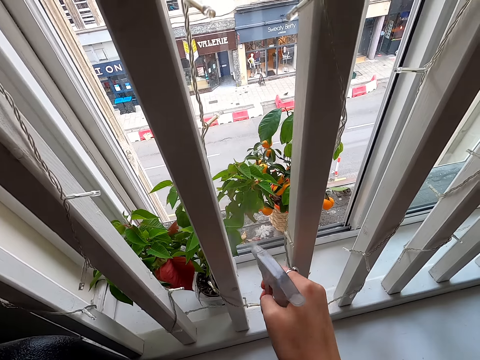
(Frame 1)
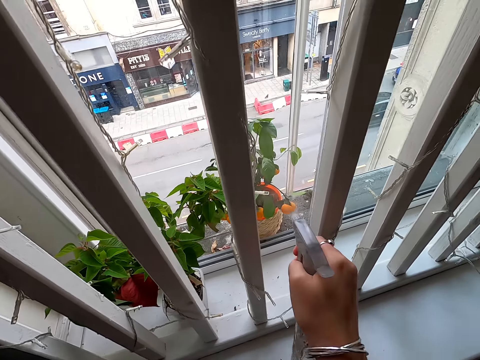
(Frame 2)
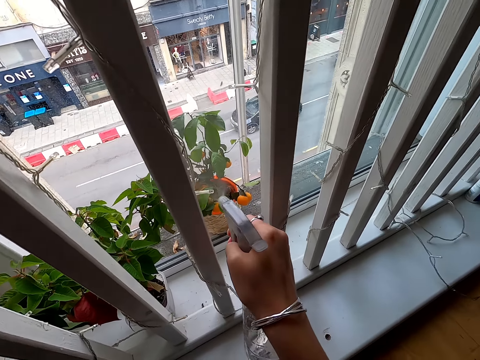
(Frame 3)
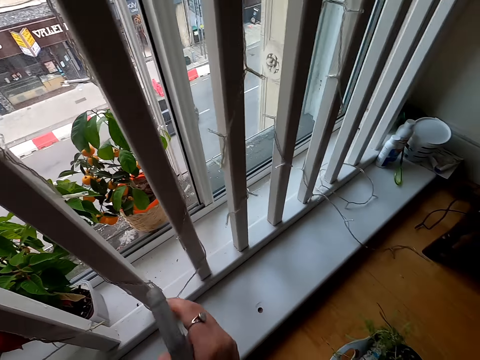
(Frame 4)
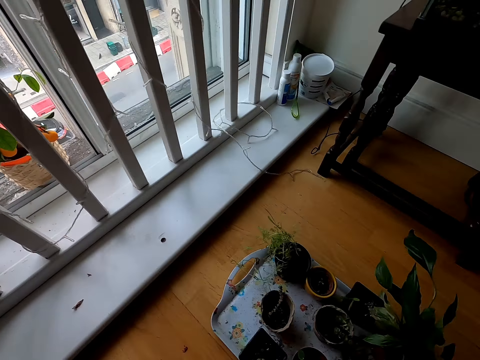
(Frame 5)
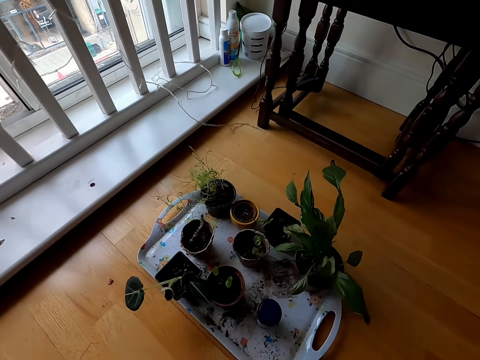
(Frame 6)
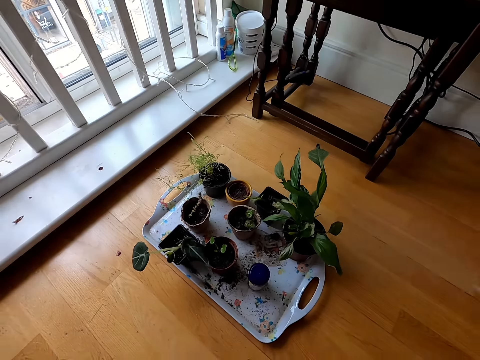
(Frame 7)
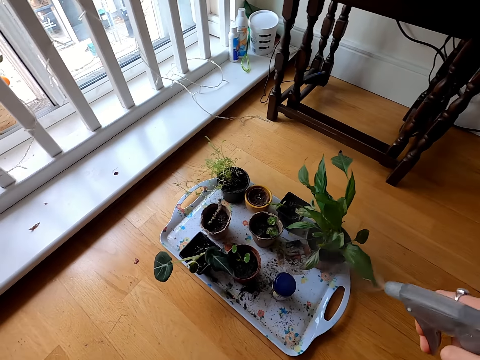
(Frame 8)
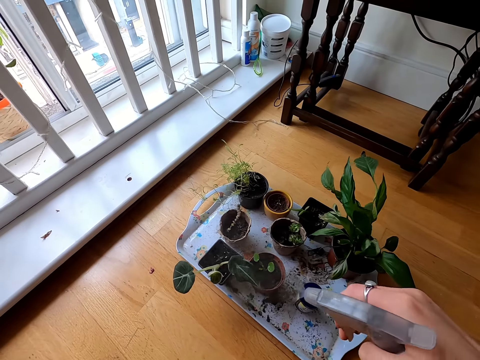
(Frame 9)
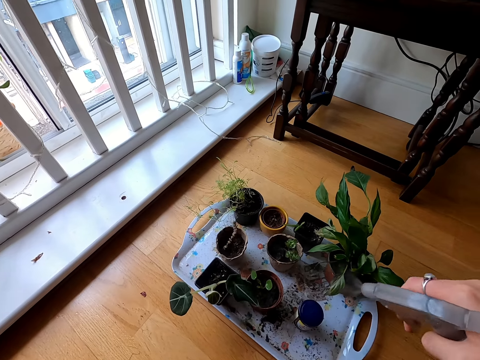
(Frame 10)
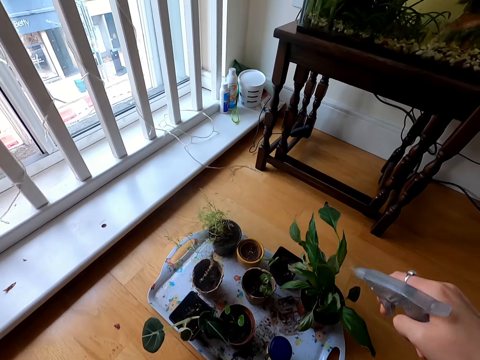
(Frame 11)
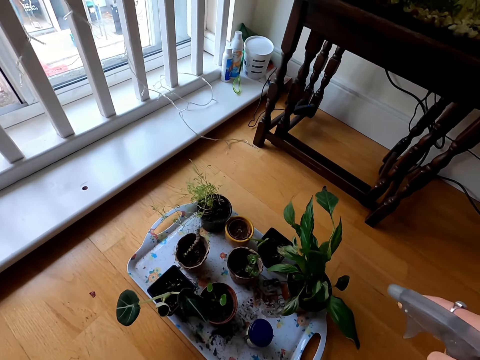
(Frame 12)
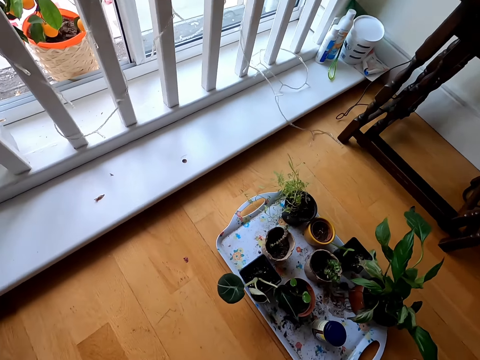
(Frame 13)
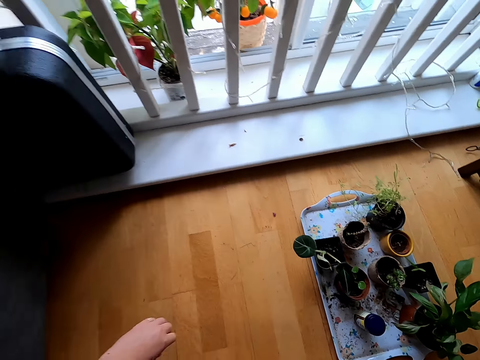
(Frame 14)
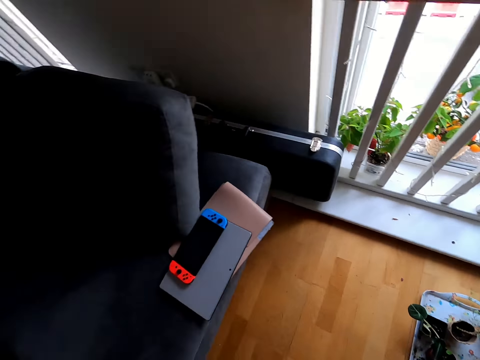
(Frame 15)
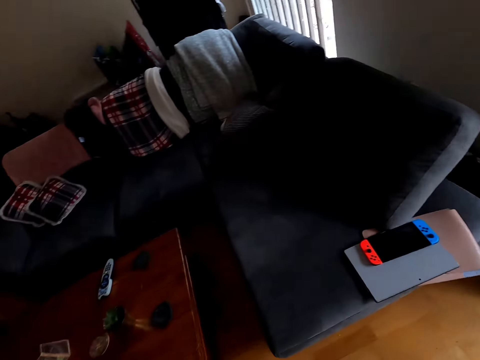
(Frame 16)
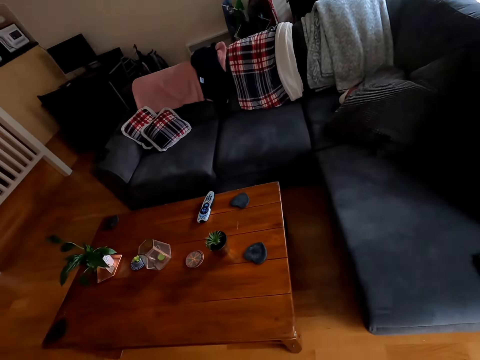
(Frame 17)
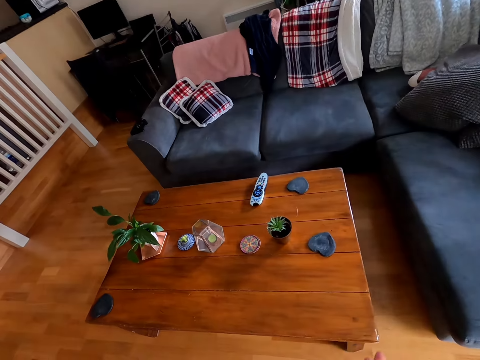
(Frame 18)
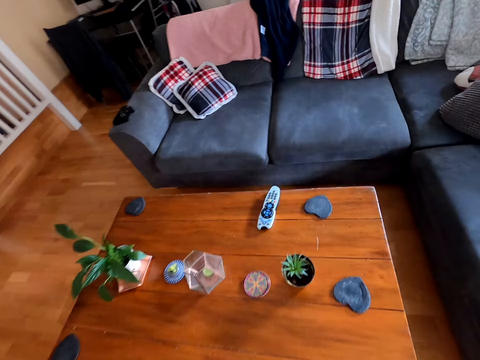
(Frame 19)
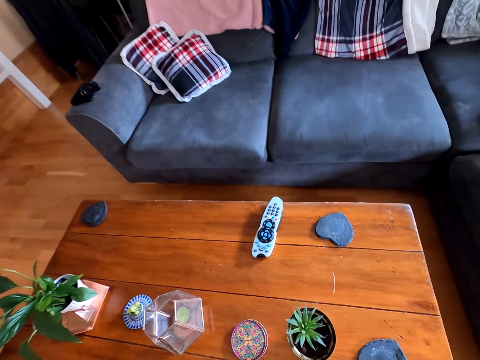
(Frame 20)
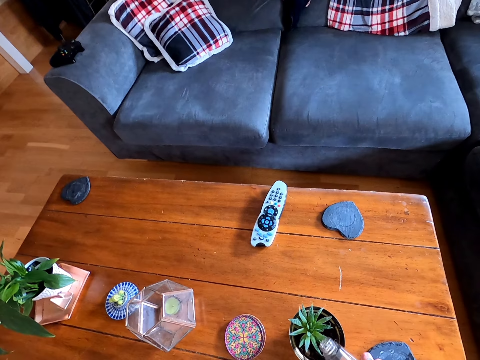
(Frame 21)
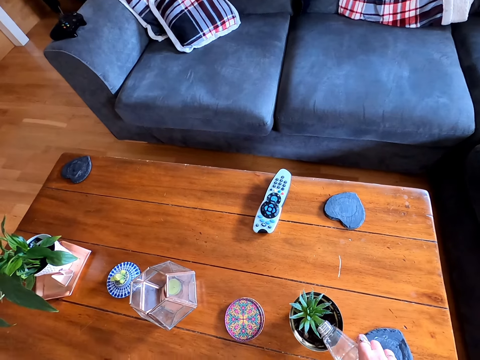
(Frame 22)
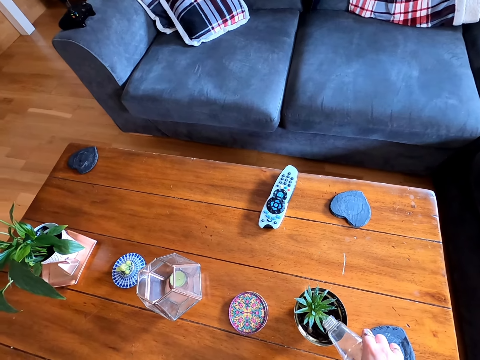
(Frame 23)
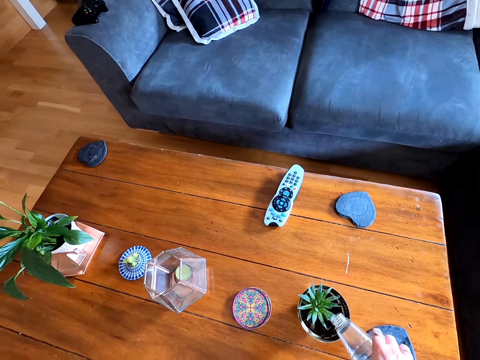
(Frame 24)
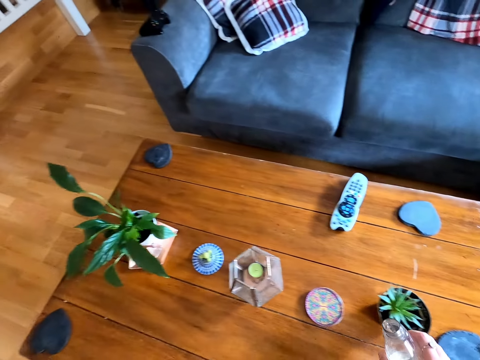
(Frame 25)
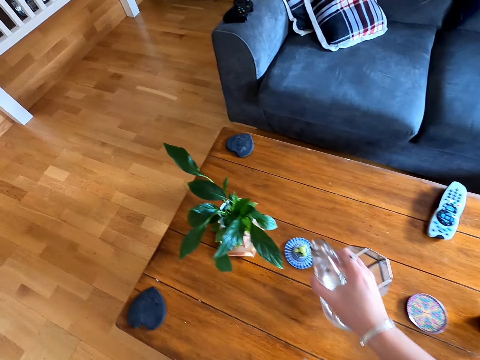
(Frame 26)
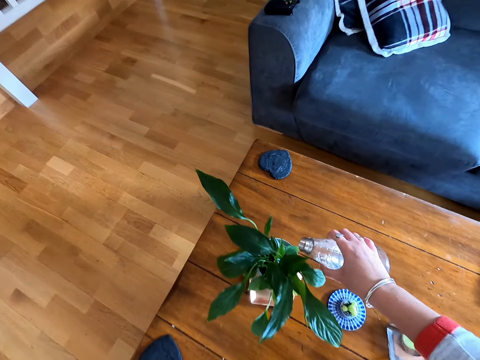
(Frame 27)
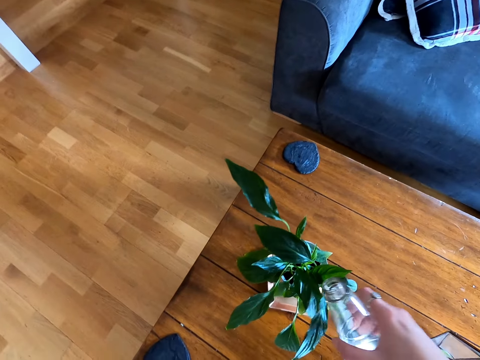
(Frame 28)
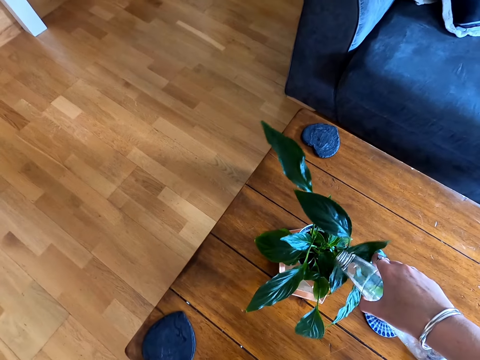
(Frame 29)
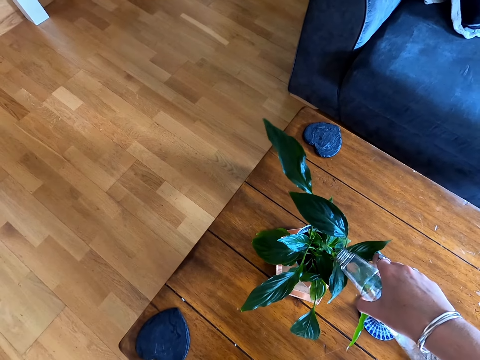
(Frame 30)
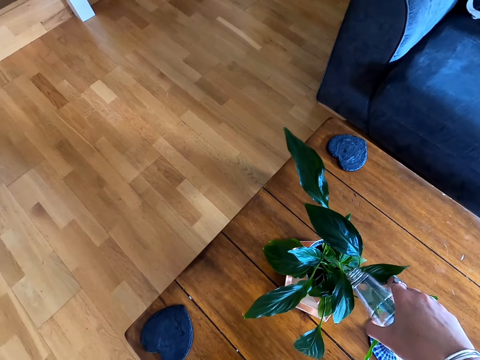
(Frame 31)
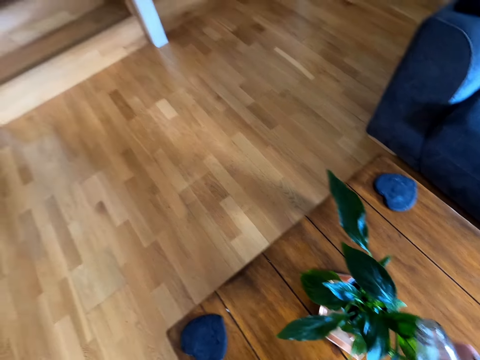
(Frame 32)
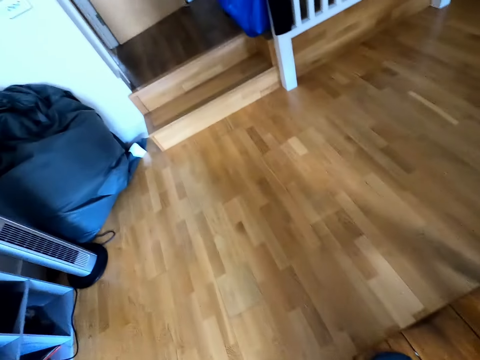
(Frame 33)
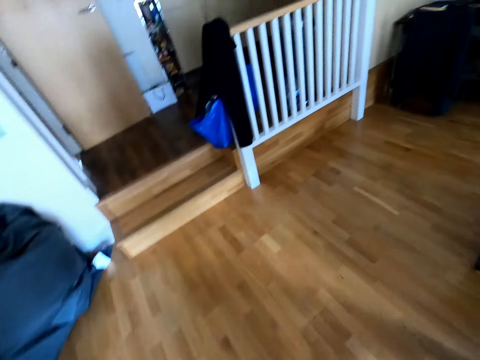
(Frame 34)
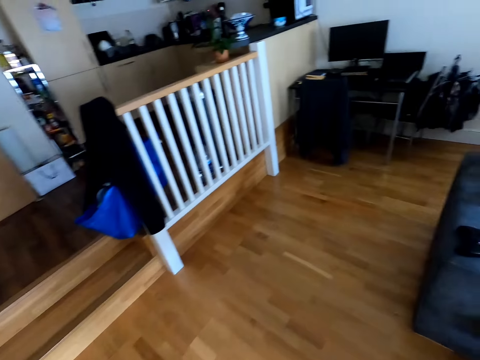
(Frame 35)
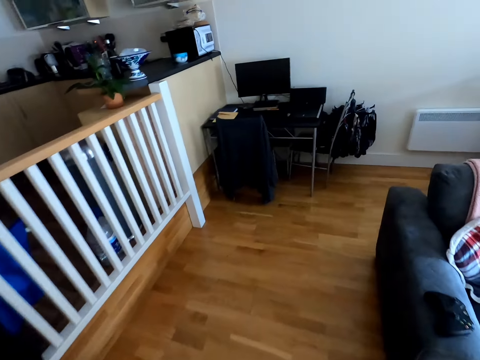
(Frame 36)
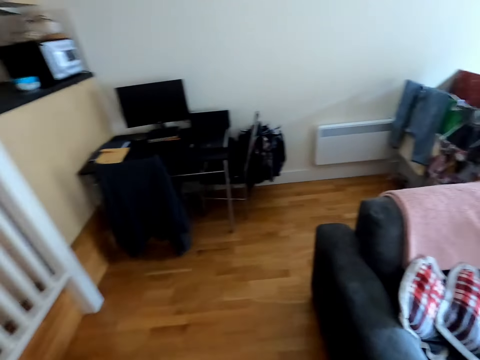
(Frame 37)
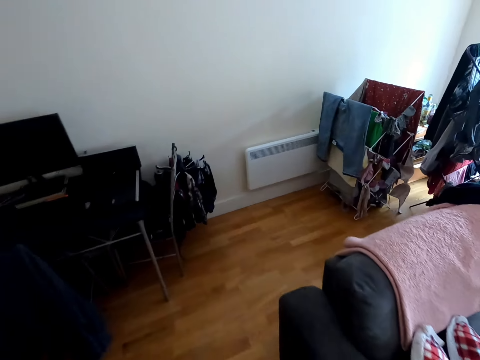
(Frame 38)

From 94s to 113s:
The camera wearer looks around. They spray the flower. They walk around. They water the flower. They lift the bottle. They water the flower. They walk around.

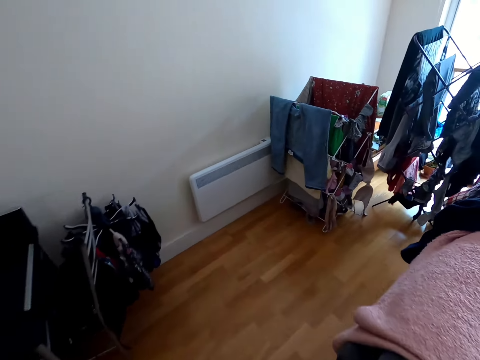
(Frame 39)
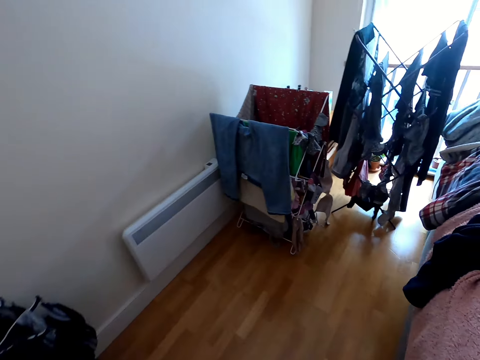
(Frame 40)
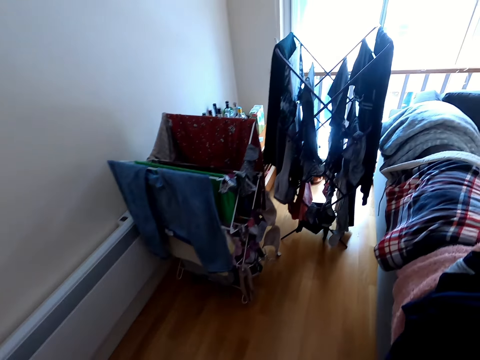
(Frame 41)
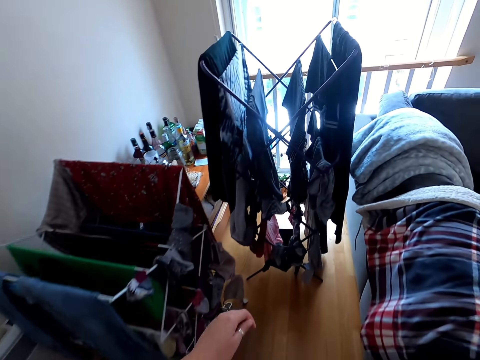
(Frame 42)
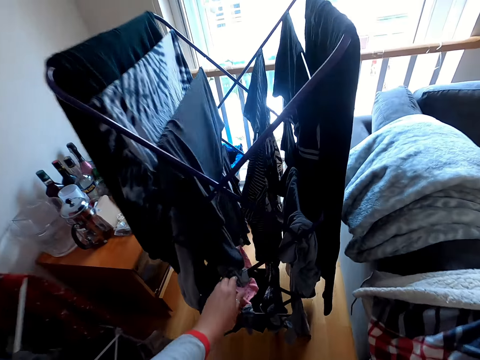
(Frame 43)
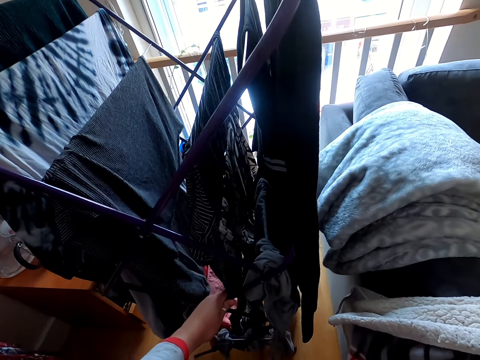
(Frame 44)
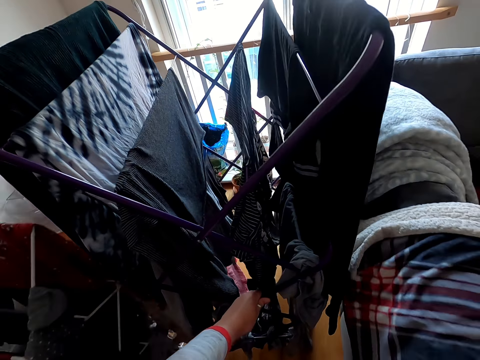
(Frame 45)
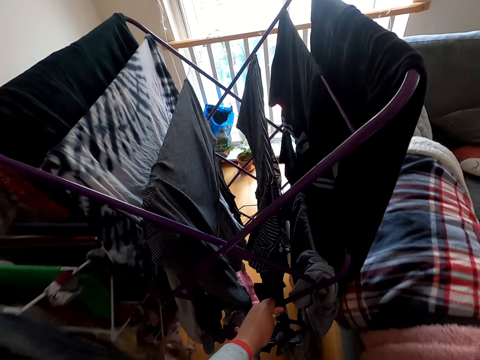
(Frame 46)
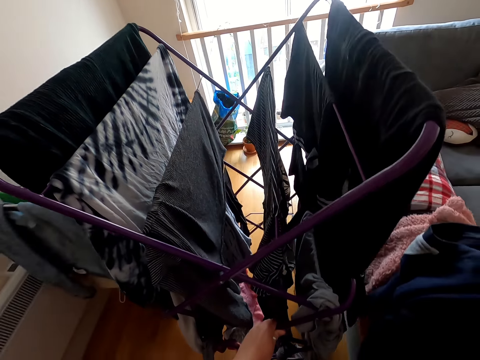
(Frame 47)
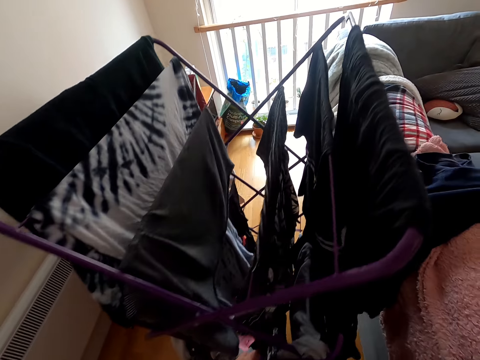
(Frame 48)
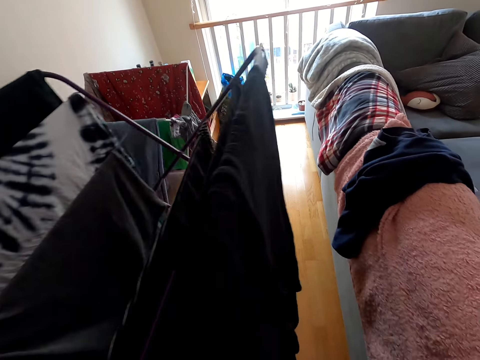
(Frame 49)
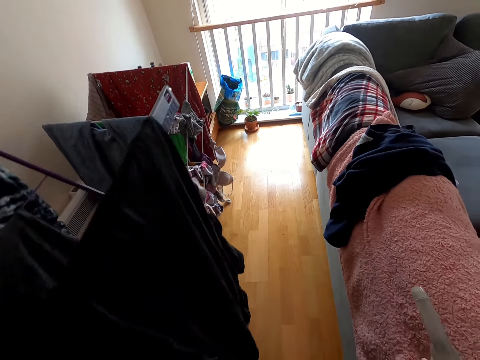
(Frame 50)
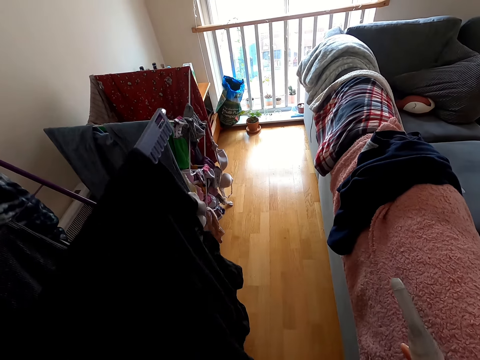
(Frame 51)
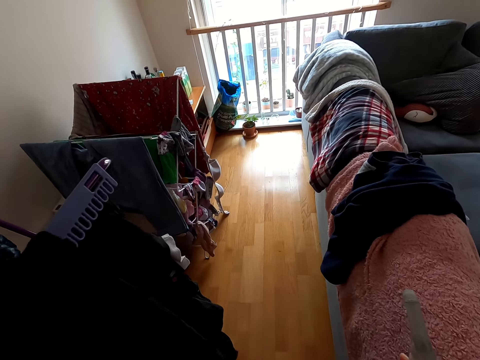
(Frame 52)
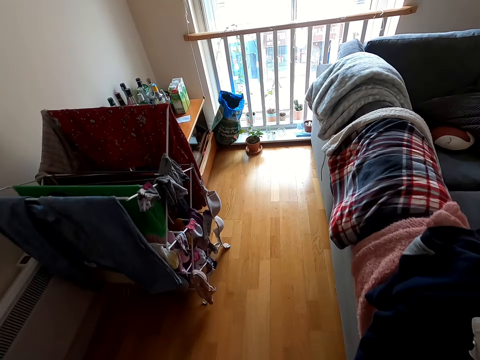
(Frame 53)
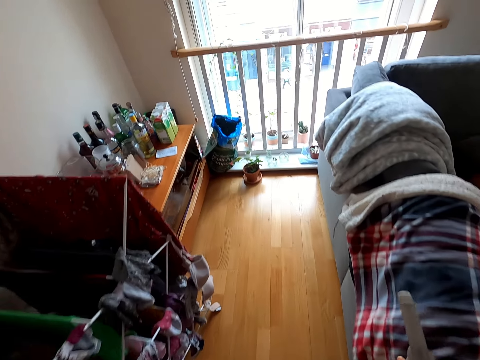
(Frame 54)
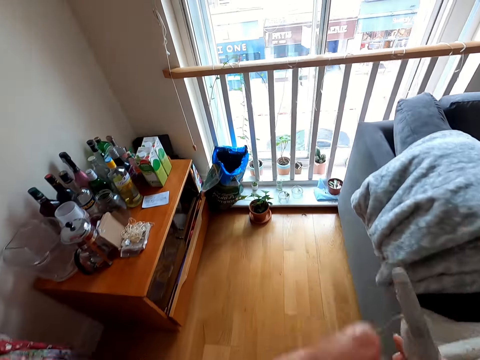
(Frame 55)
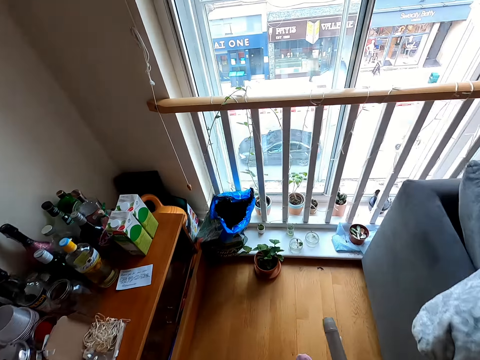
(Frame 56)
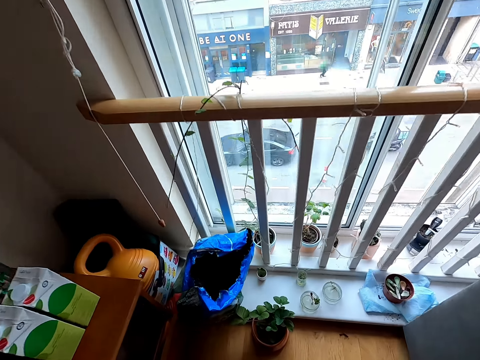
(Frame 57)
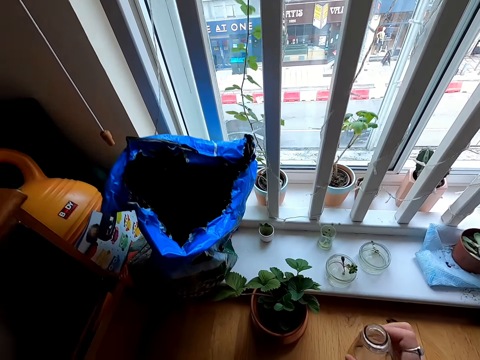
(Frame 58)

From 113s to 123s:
The camera wearer pulls the cloth hanger. They walk around.
